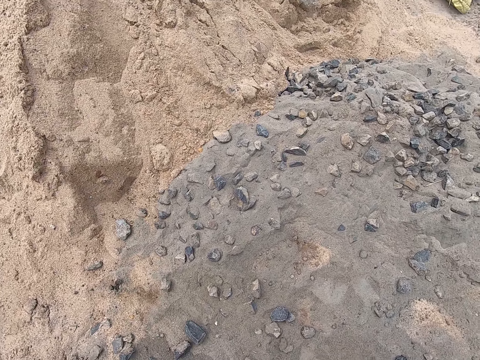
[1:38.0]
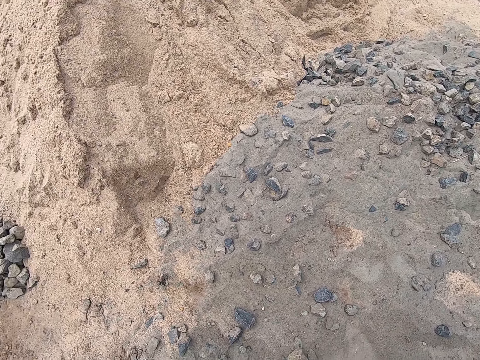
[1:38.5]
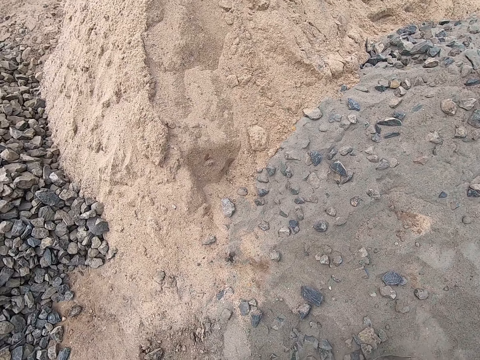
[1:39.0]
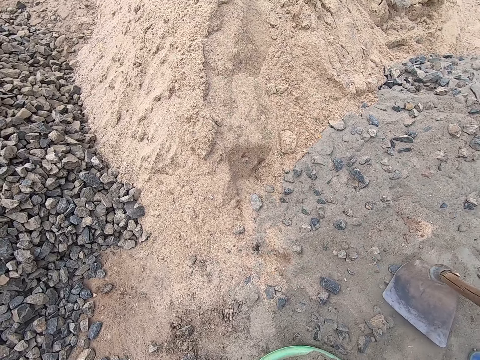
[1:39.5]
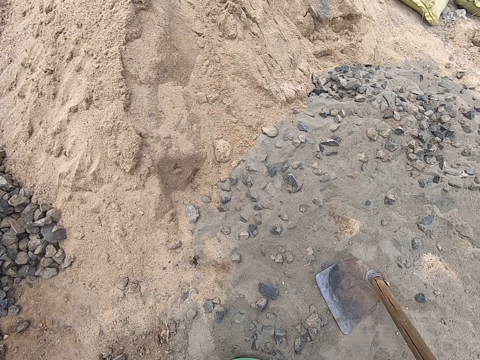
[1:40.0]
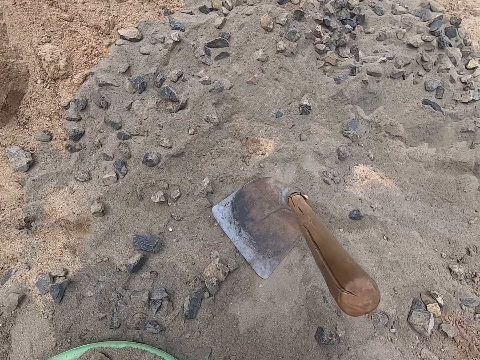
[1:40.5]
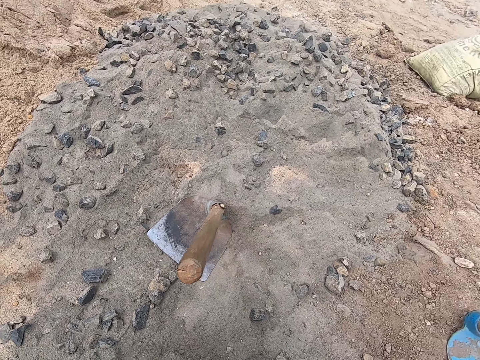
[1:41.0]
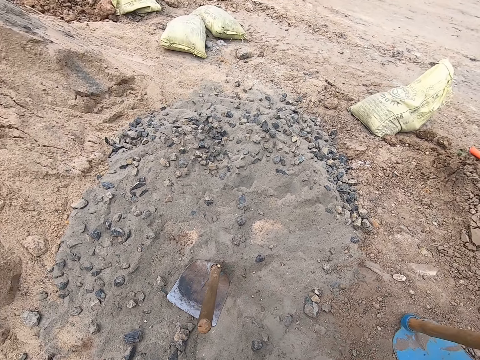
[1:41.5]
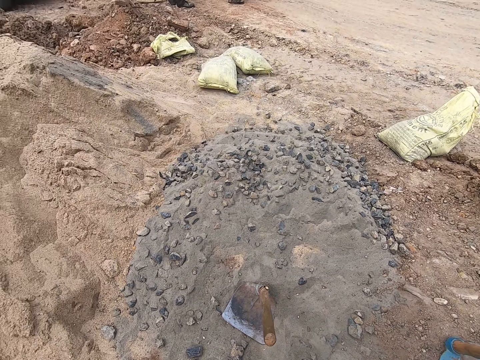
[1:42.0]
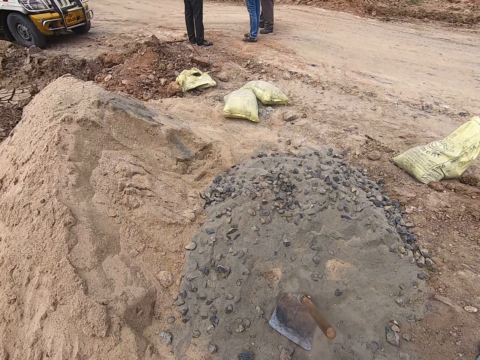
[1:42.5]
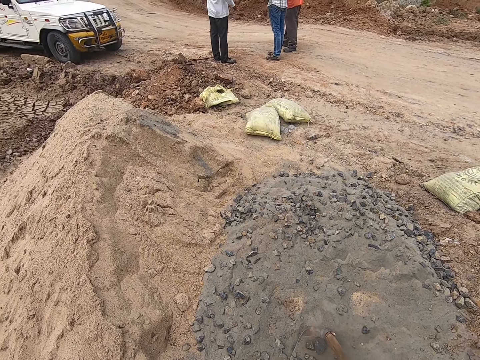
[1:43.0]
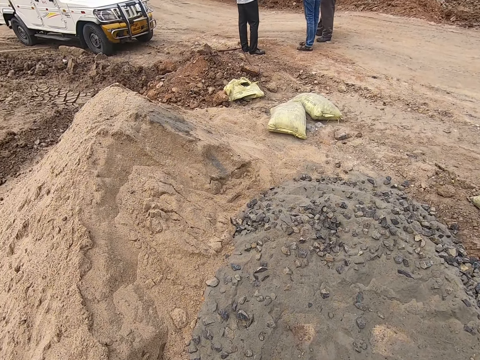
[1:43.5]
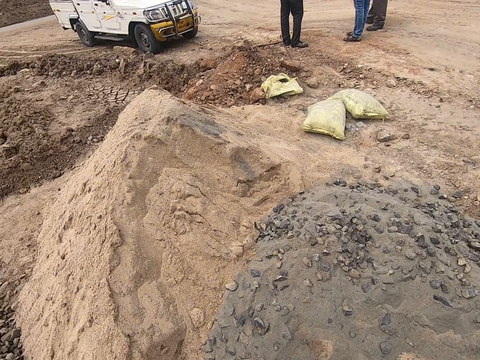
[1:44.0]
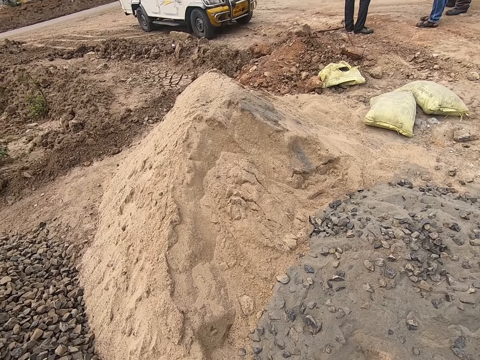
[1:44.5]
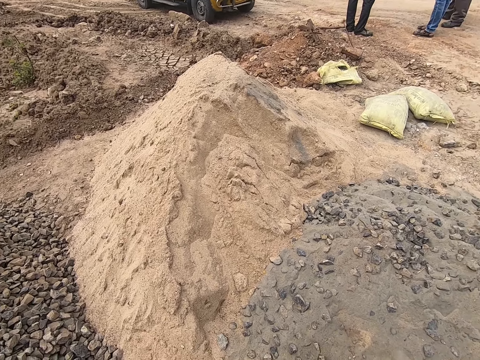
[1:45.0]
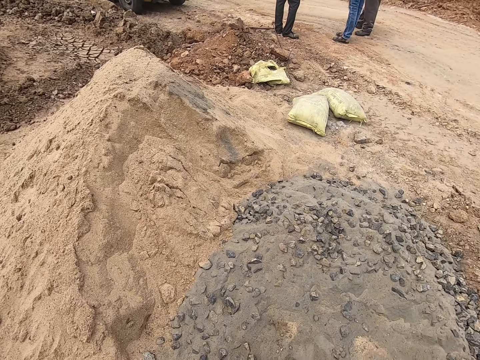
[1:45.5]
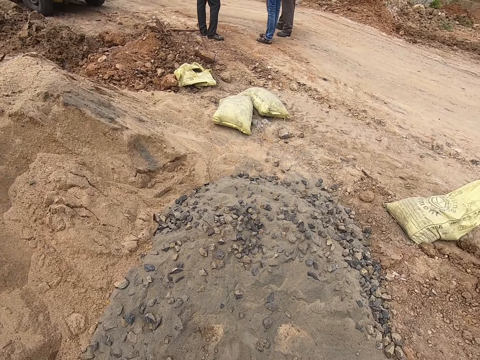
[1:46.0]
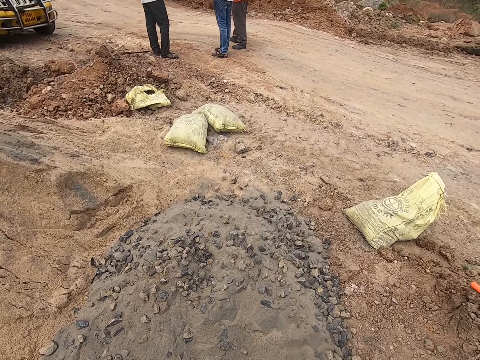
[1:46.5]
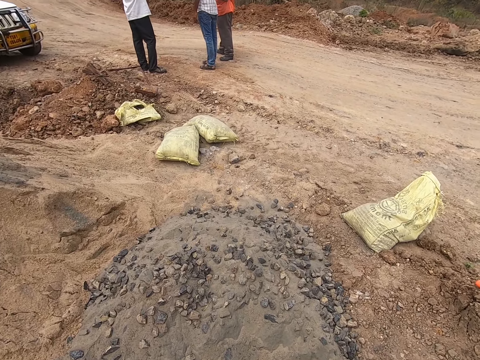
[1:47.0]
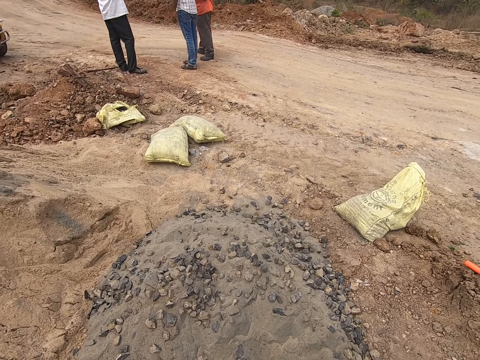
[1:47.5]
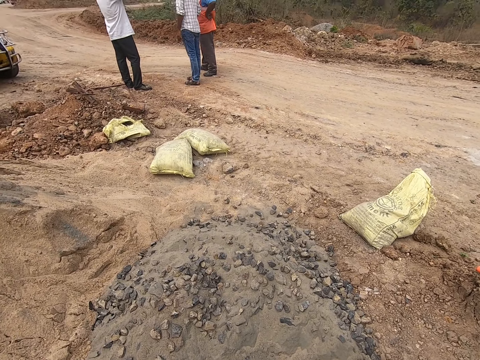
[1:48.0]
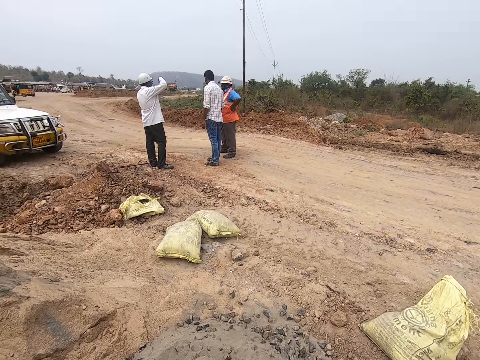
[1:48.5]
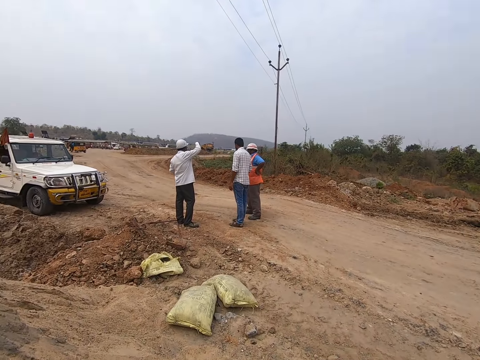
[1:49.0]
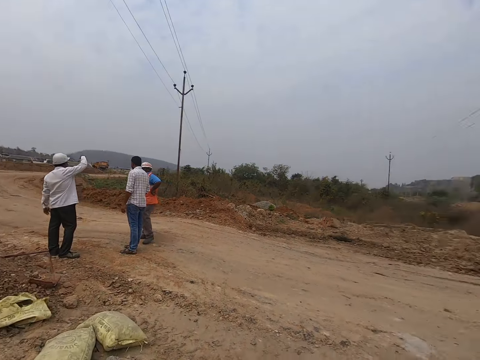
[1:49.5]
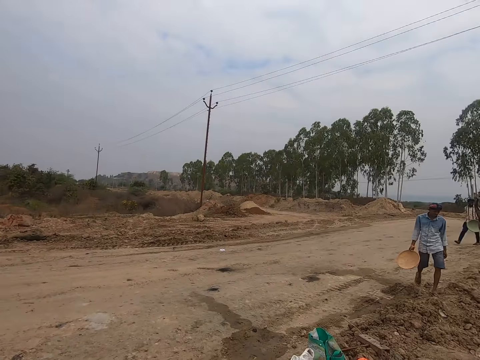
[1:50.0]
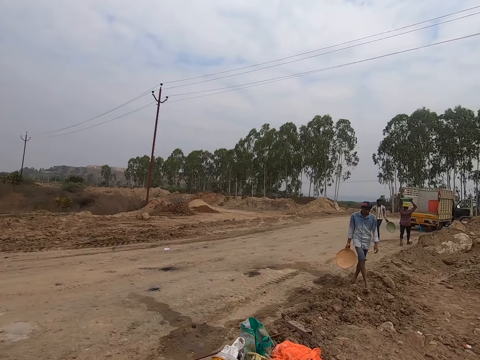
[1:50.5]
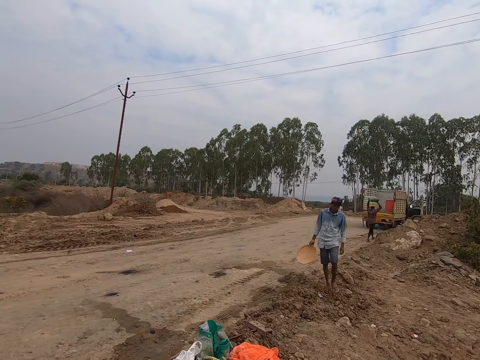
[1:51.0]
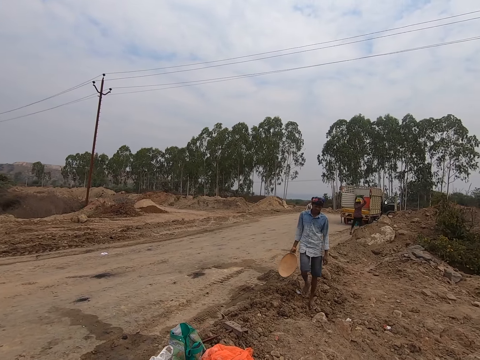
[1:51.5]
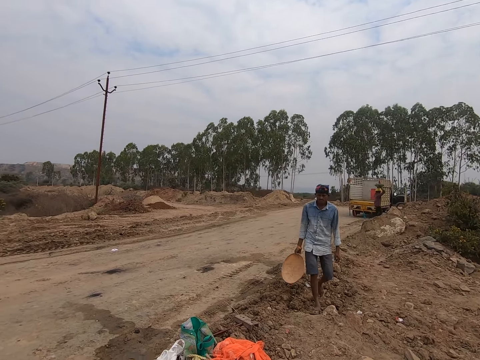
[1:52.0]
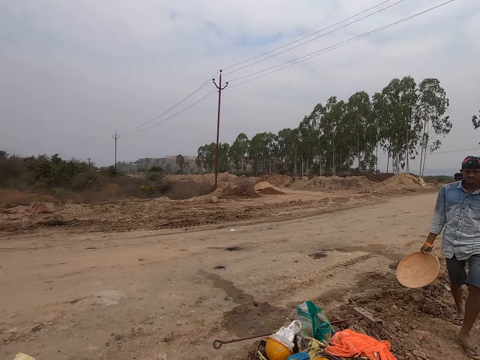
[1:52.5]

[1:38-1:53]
The camera wearer places a hoe on the ground. They move around the area. They look around the area.

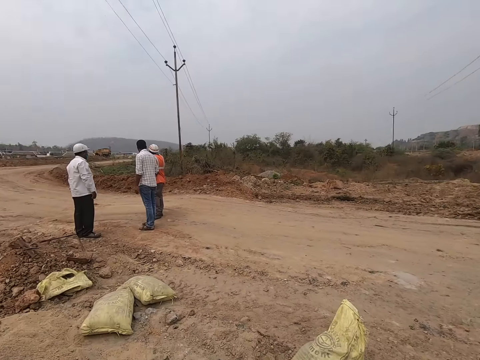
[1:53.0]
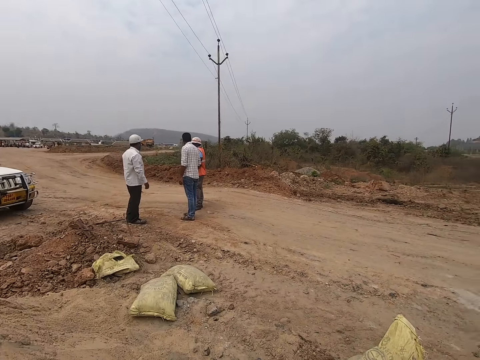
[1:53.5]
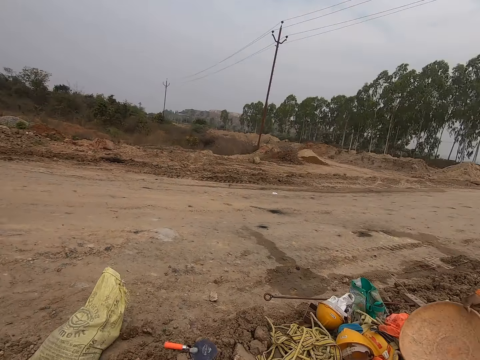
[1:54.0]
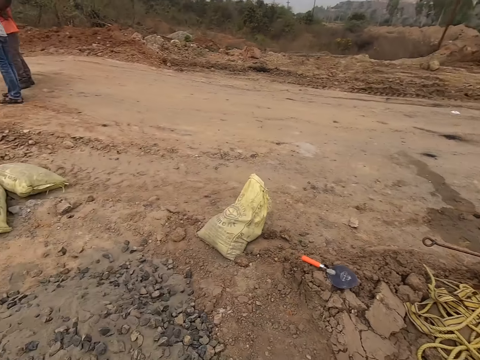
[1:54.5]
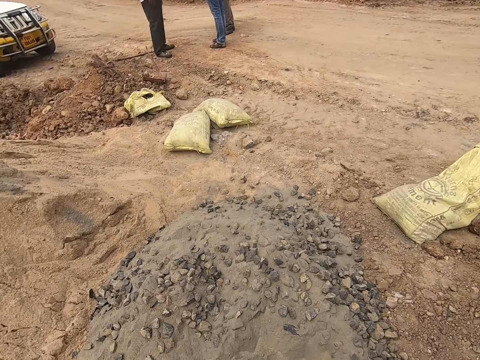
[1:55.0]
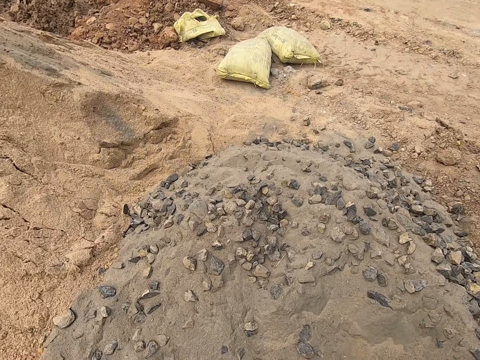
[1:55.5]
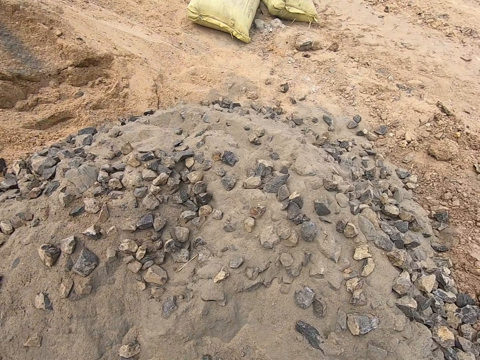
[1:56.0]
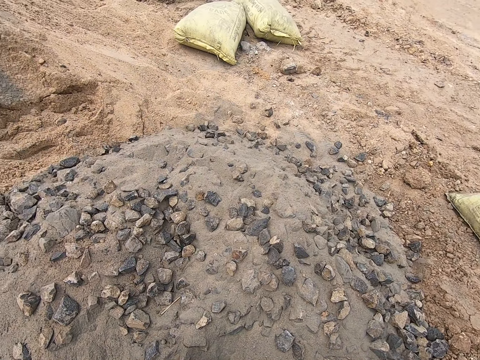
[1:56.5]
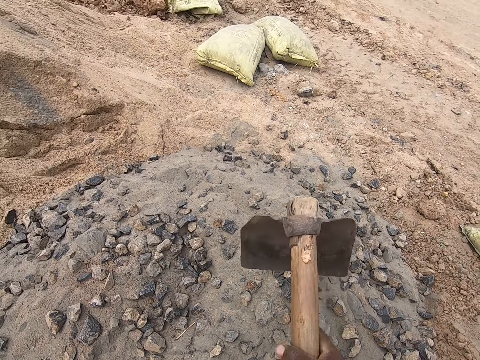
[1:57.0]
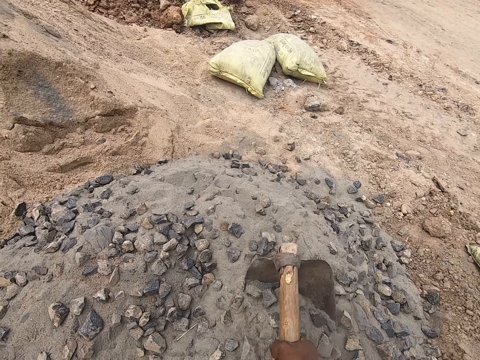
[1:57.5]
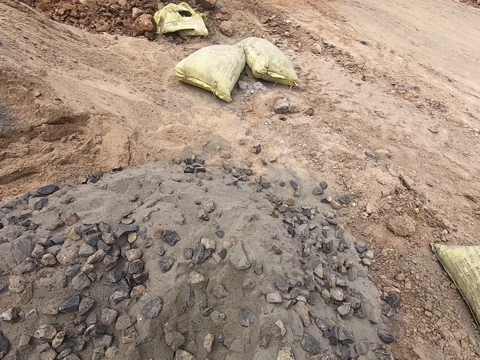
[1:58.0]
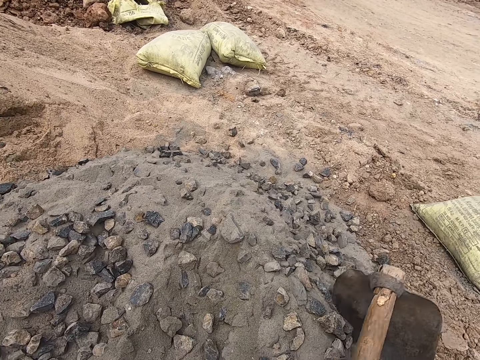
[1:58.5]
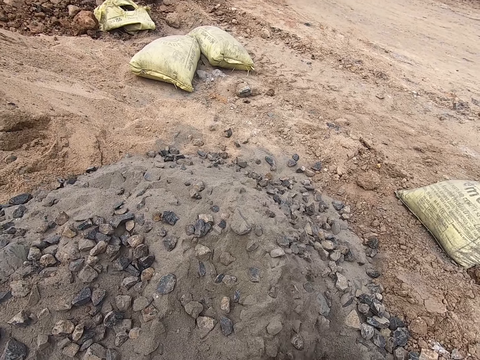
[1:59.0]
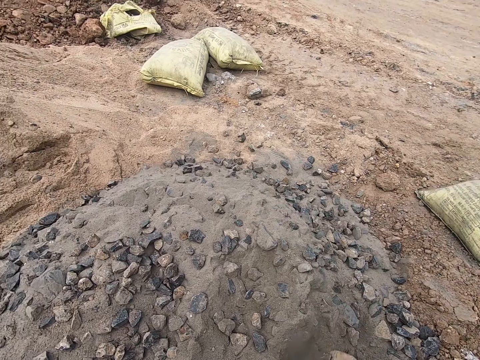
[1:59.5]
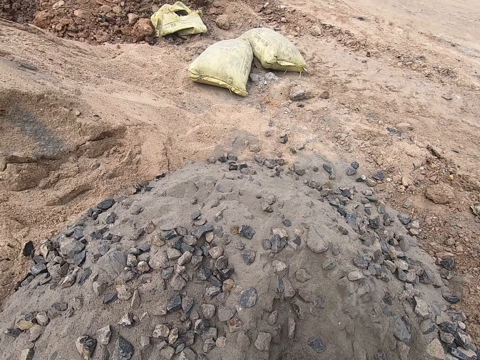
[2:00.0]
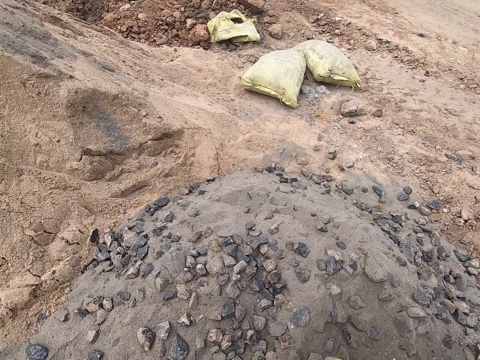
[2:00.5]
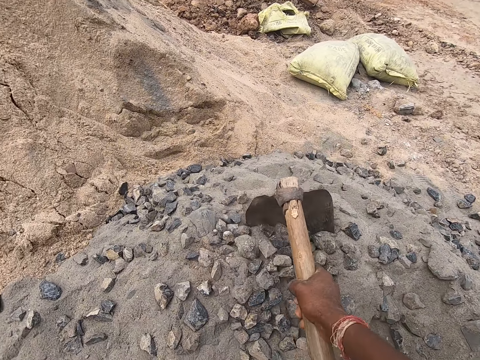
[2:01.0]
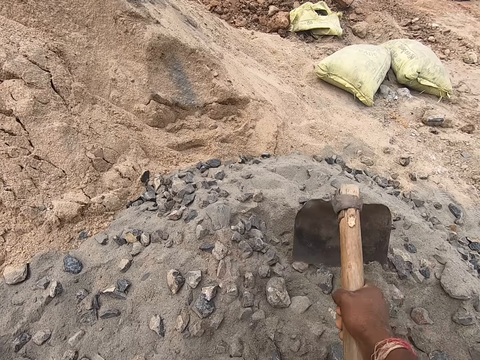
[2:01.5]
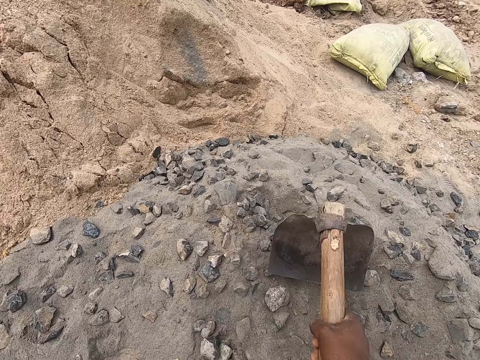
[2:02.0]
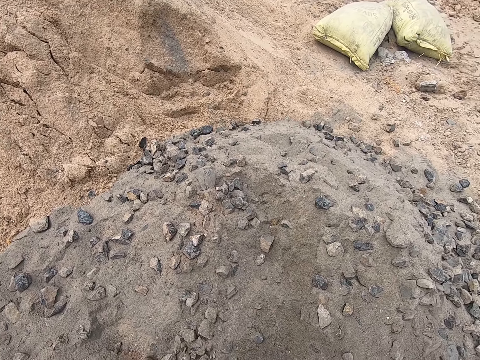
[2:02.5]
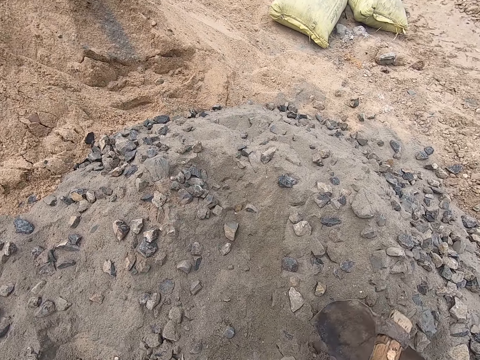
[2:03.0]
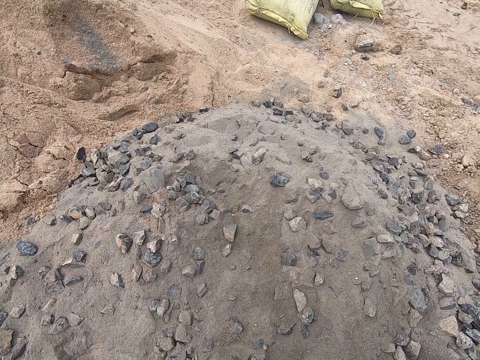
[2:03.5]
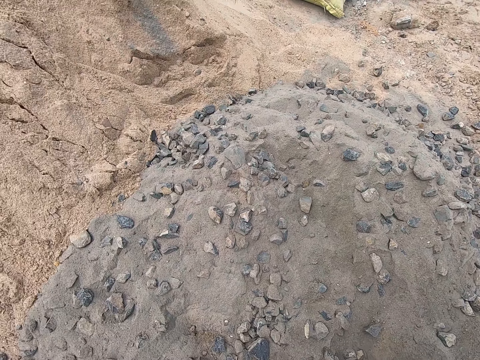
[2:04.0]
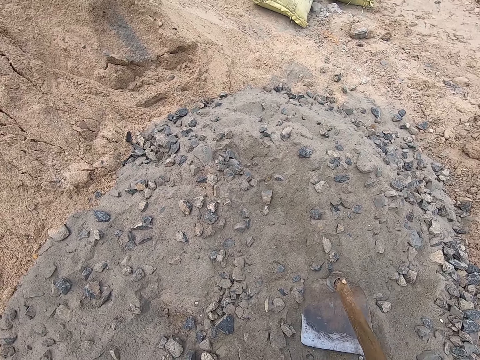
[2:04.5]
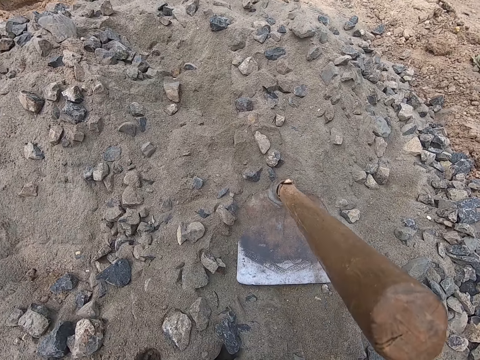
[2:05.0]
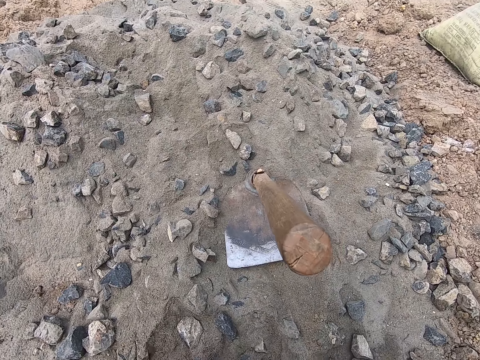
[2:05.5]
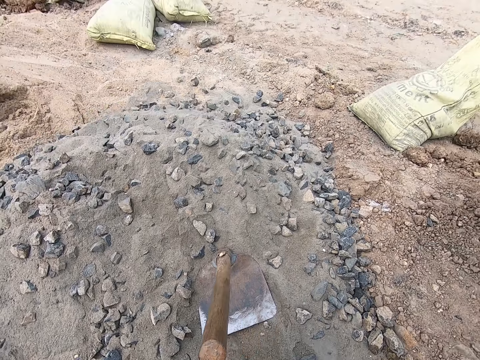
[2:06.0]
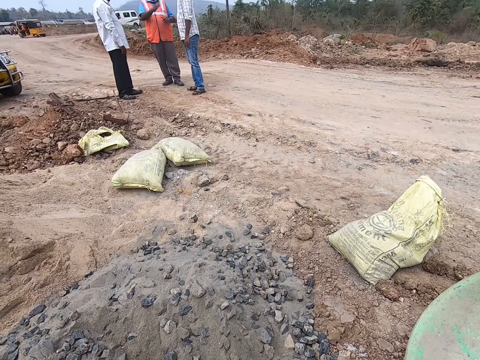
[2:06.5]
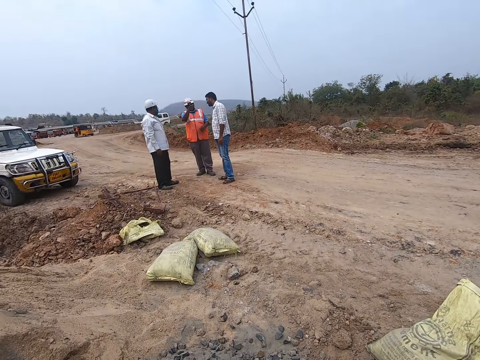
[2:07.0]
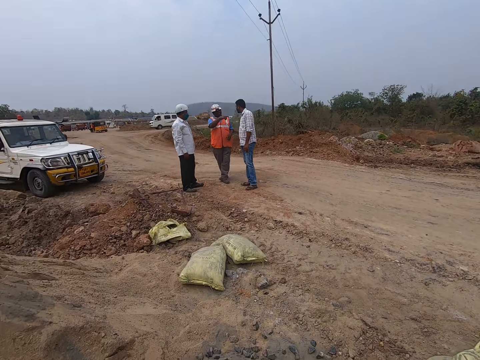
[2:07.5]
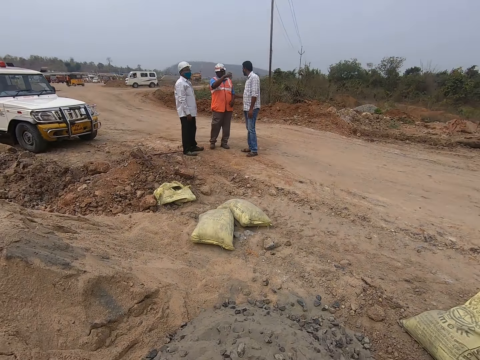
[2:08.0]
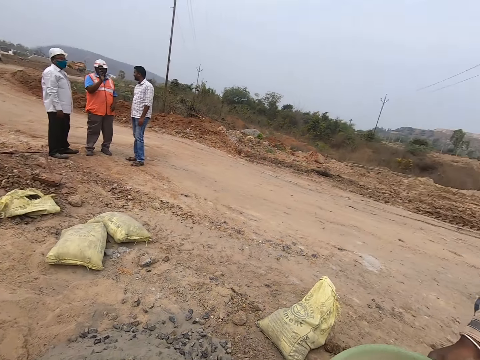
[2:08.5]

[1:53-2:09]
The camera wearer places gravel in a tray with a hoe. They place the hoe on the gravel. They look around the area.
